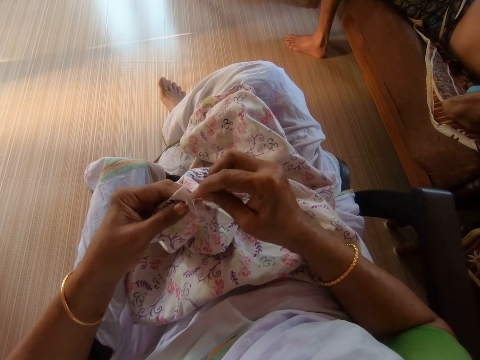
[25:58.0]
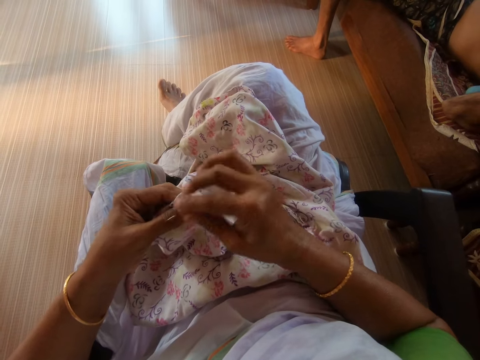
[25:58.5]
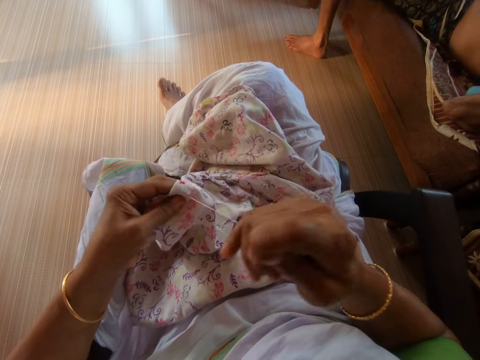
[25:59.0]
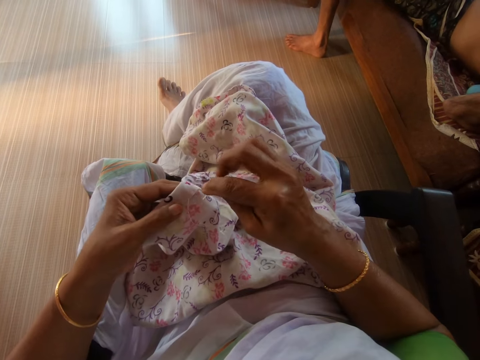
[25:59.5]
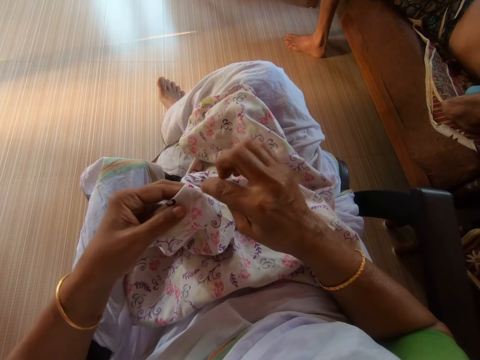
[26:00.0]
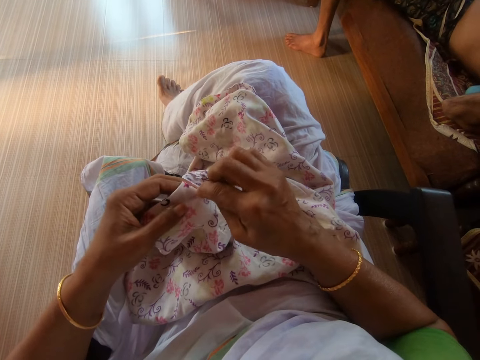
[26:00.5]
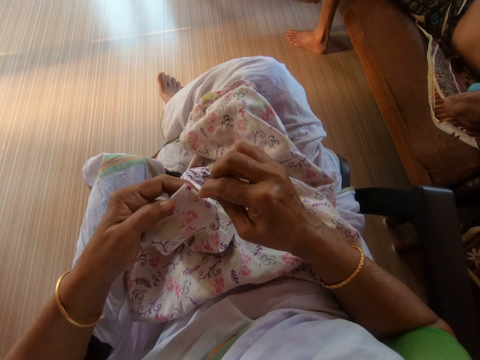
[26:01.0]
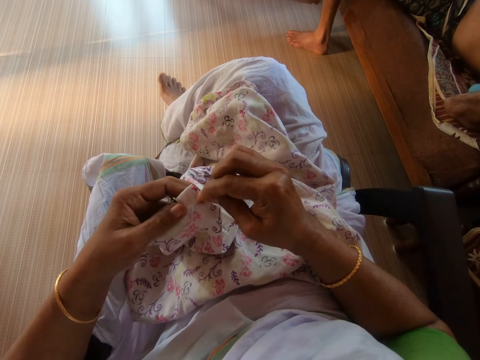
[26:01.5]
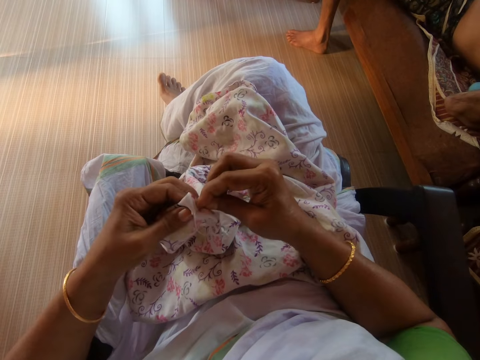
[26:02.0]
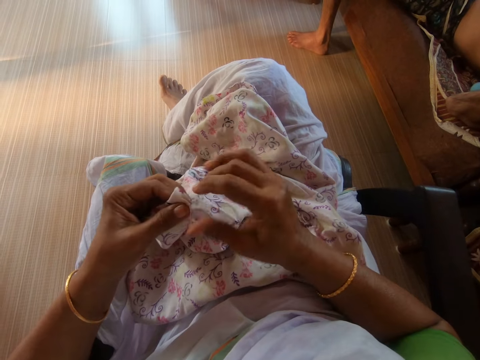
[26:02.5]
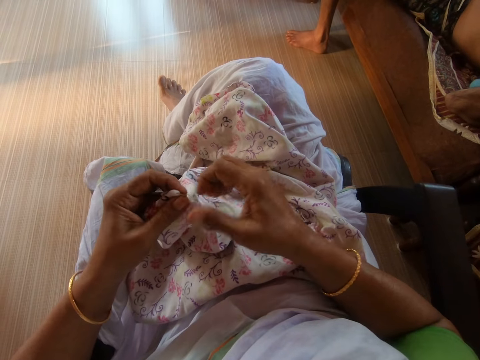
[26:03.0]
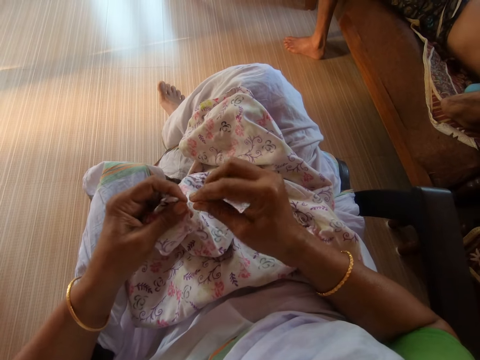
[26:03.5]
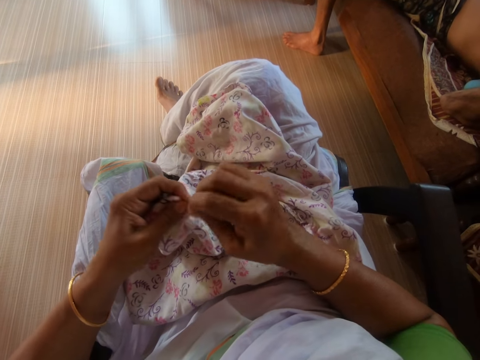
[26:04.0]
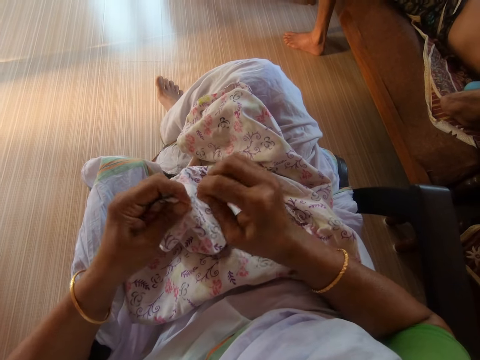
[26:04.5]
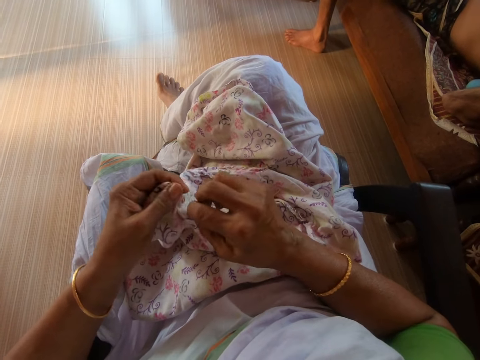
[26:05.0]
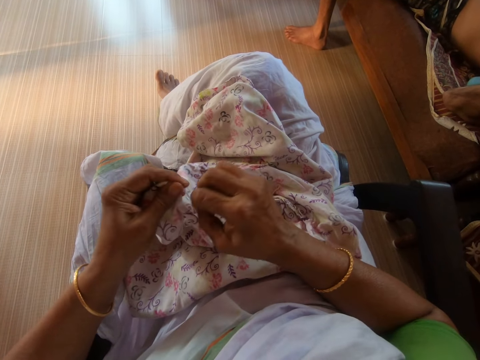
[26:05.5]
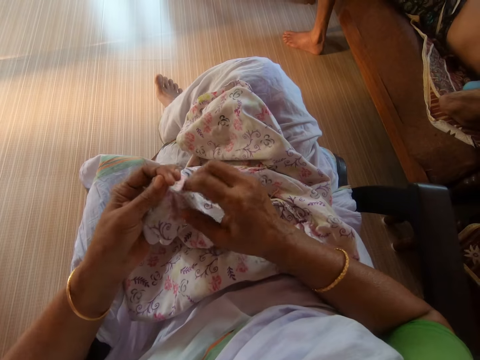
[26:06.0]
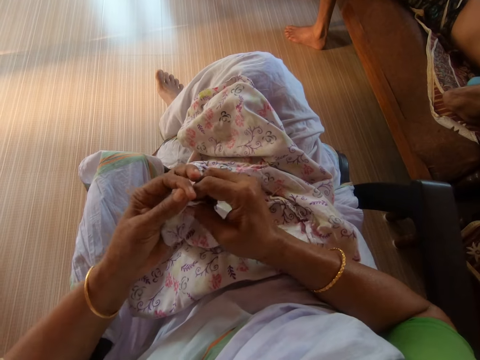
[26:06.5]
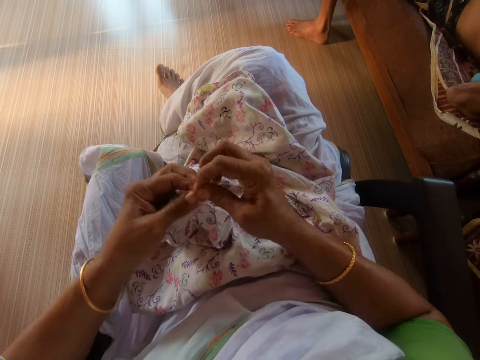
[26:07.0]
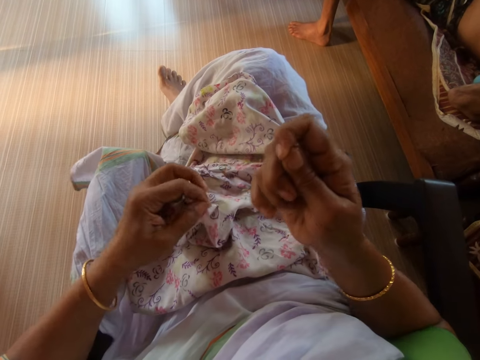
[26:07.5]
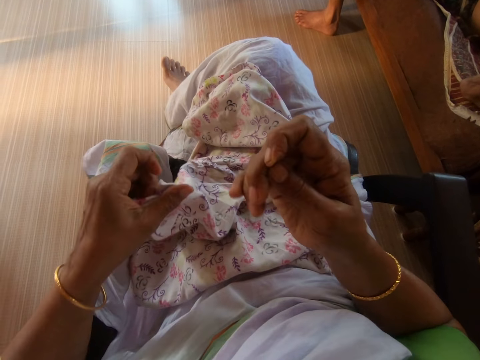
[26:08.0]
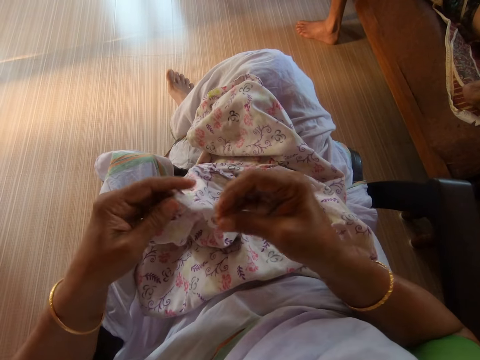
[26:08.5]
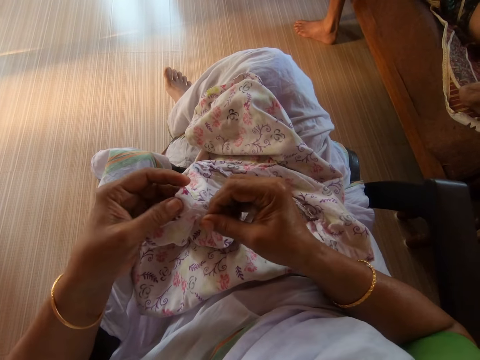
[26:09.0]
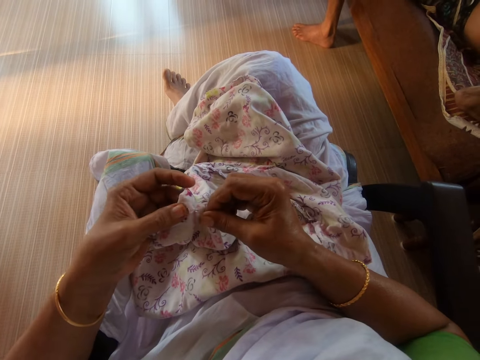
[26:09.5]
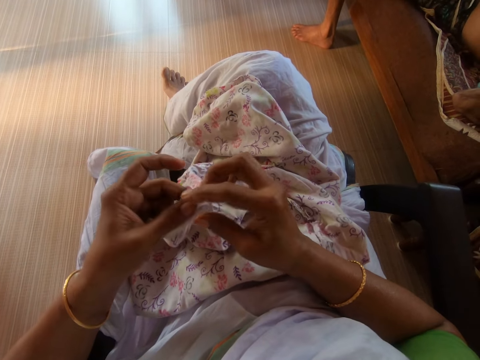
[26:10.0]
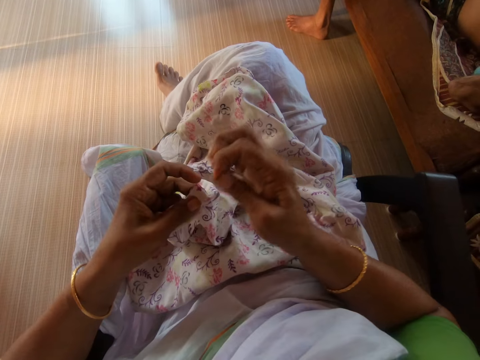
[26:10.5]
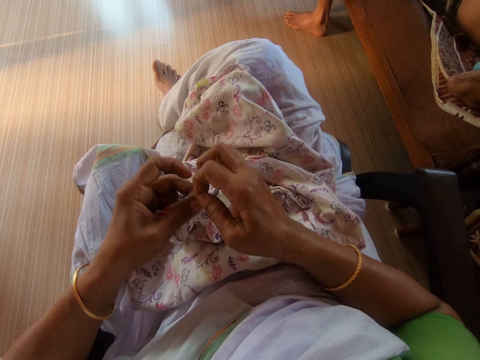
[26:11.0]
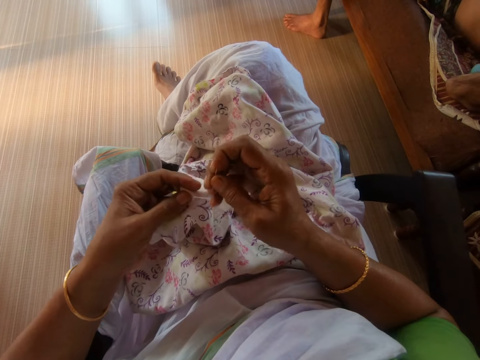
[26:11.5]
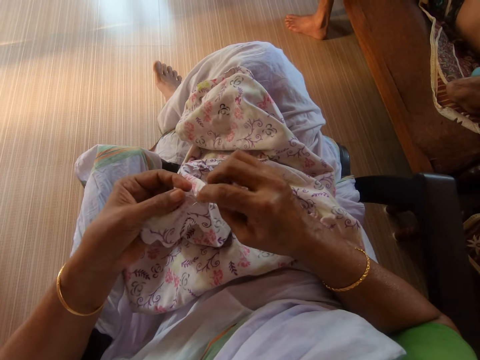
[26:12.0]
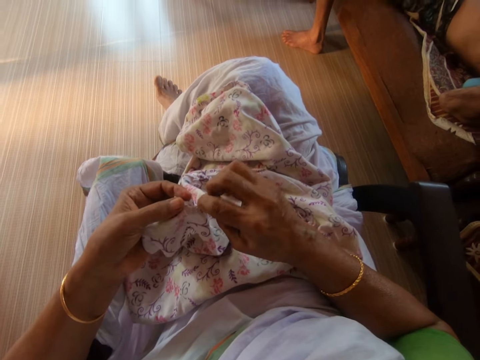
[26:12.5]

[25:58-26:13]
The camera wearer reels the thread on the needle with her right hand. She sews the cloth in her left hand with the needle and thread in her right hand.

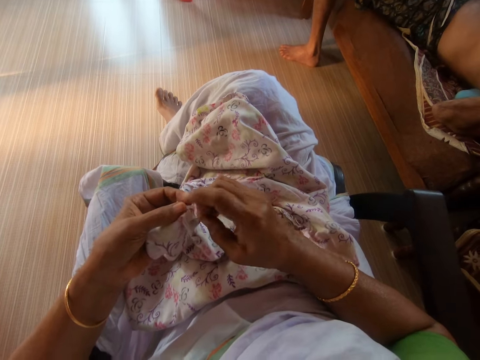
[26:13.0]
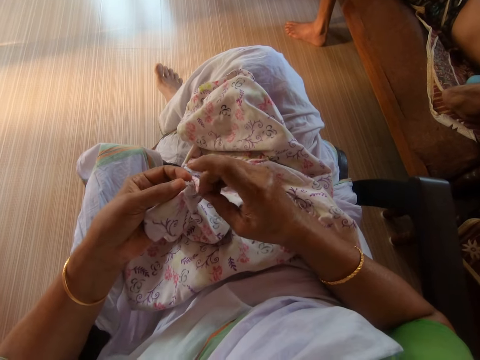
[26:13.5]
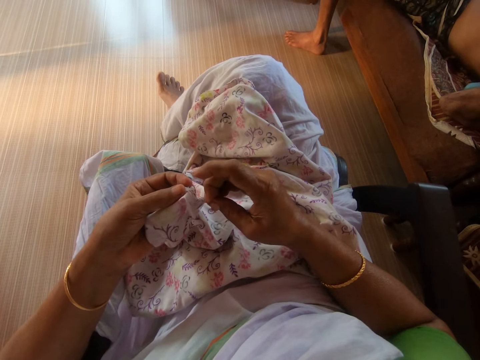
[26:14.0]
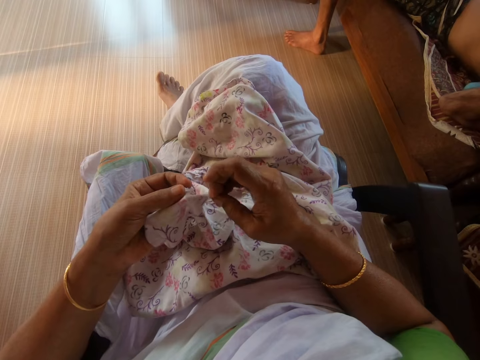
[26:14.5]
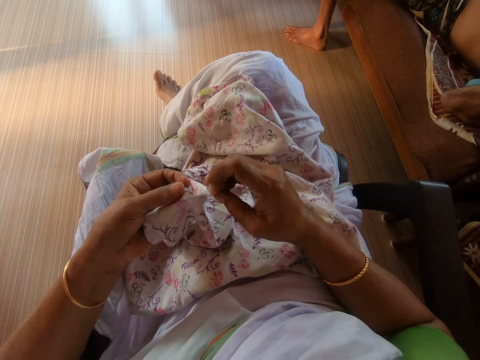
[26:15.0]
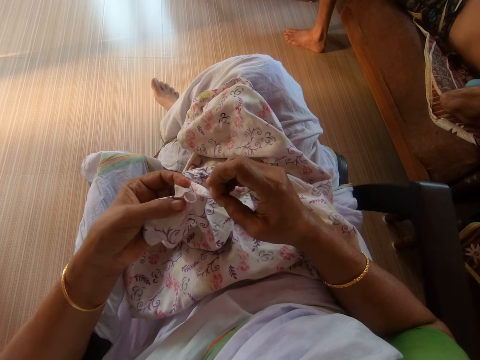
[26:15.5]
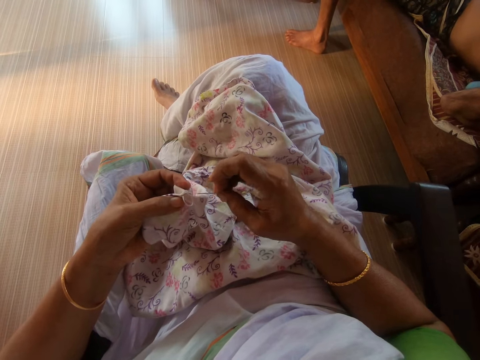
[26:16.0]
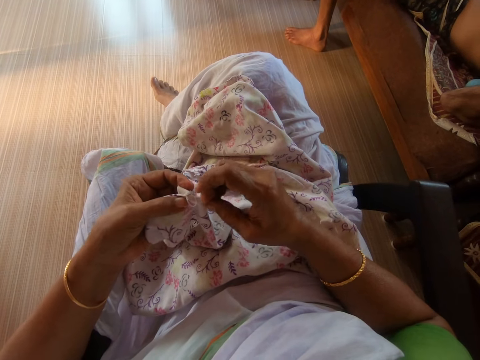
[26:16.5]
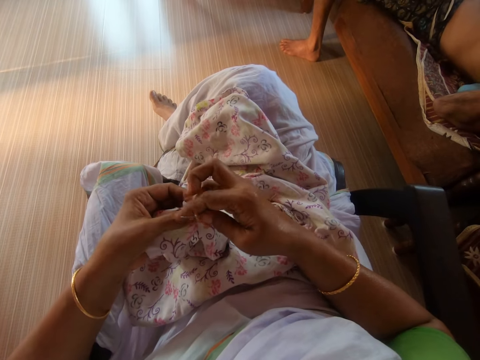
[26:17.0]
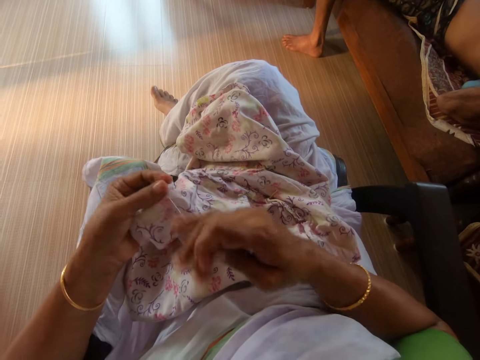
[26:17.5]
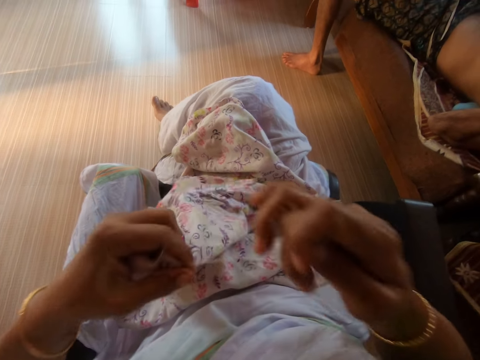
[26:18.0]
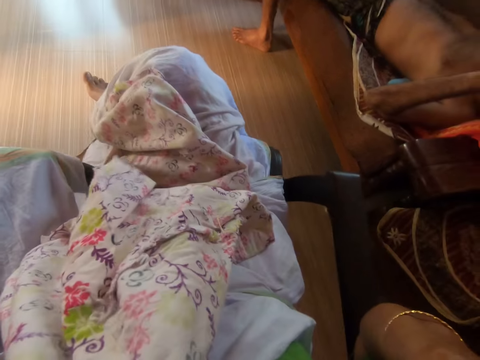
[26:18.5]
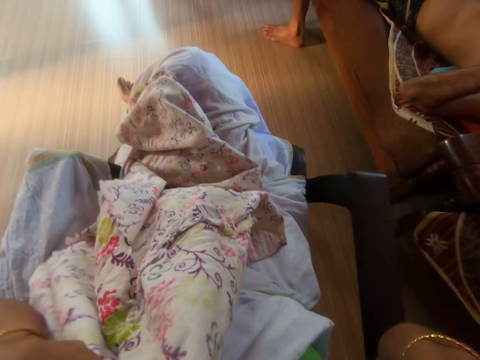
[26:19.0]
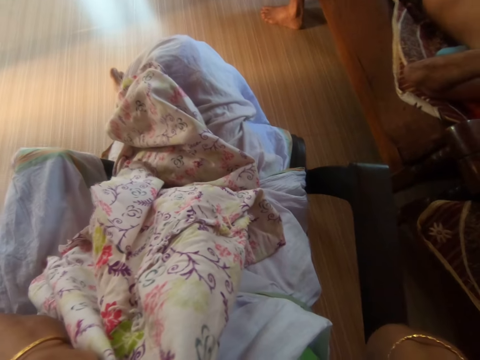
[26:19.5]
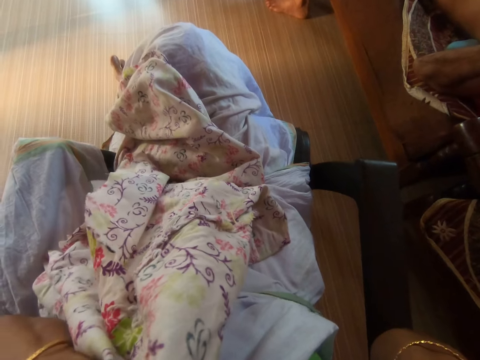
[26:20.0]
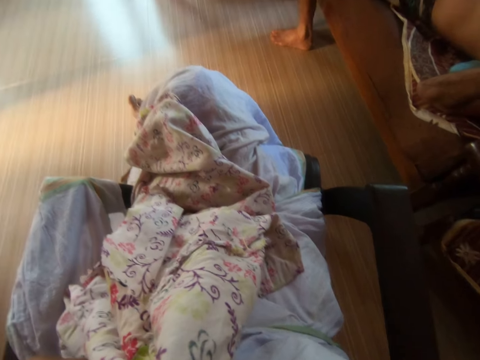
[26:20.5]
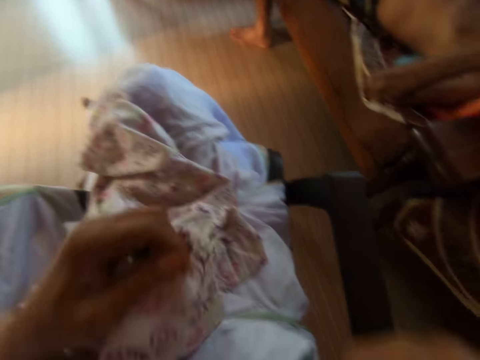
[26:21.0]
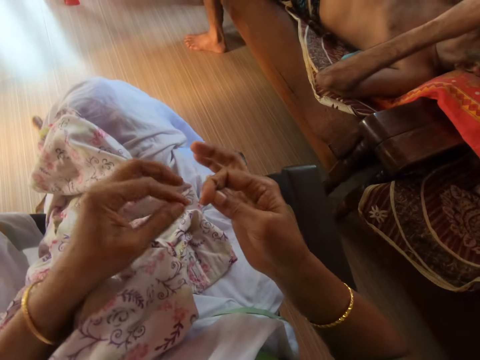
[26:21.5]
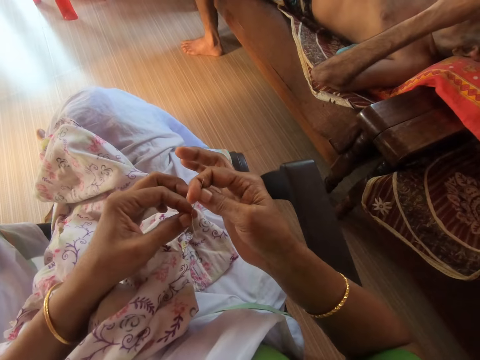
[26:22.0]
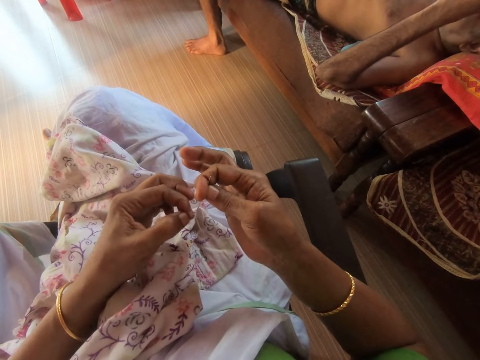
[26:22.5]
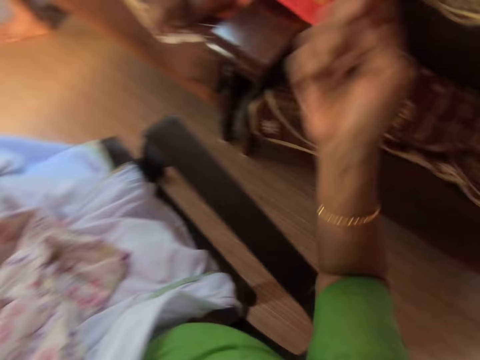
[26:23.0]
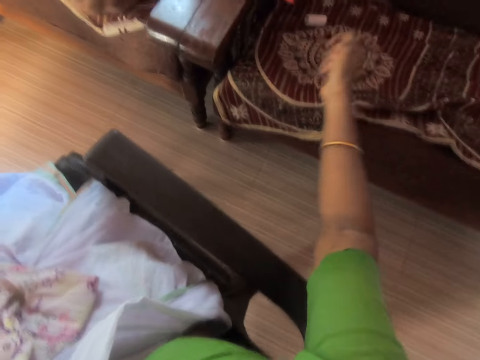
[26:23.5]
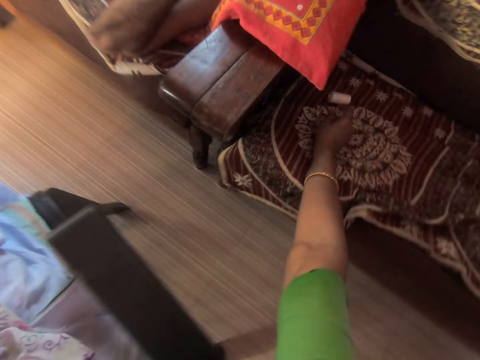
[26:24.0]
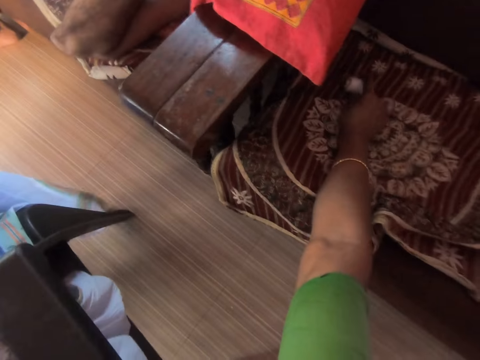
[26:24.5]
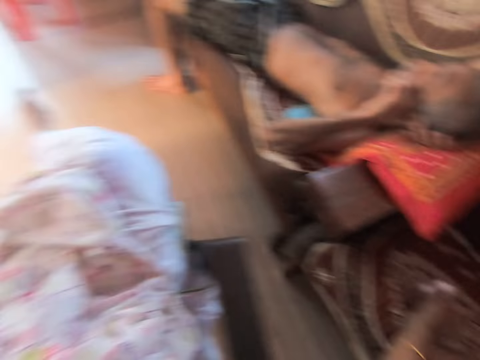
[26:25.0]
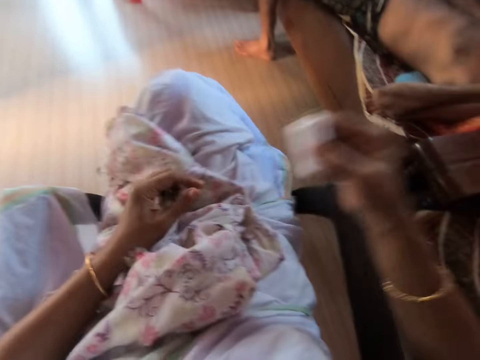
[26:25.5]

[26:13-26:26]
The camera wearer cuts off the thread from the cloth with her mouth. She drops the cloth in her left hand on her lap. She takes out the thread from the needle with her left hand. She picks the bundle of thread from the table with her right hand.
